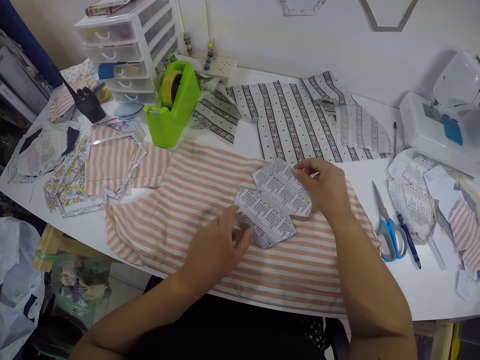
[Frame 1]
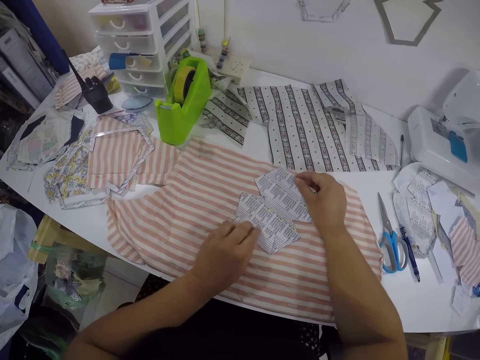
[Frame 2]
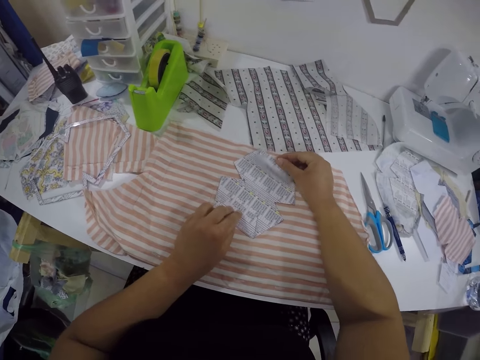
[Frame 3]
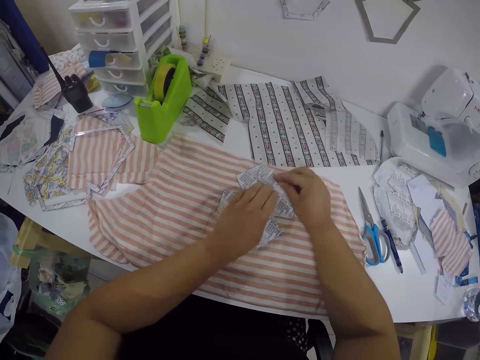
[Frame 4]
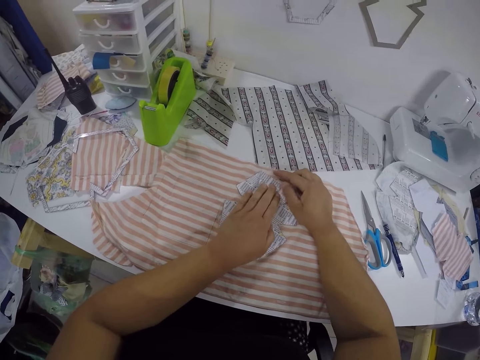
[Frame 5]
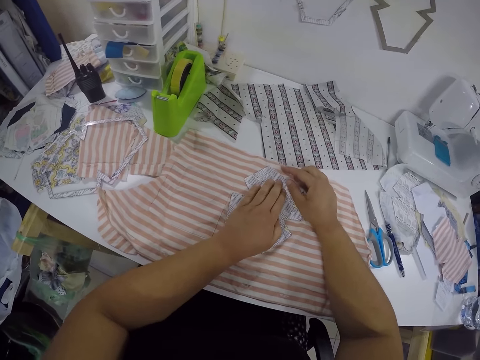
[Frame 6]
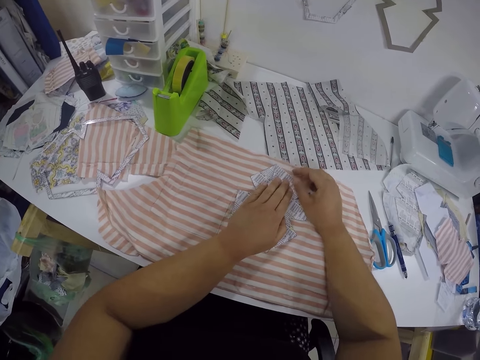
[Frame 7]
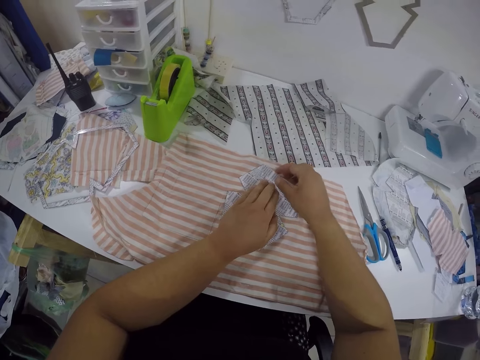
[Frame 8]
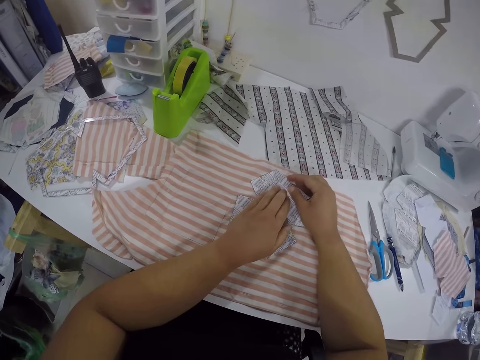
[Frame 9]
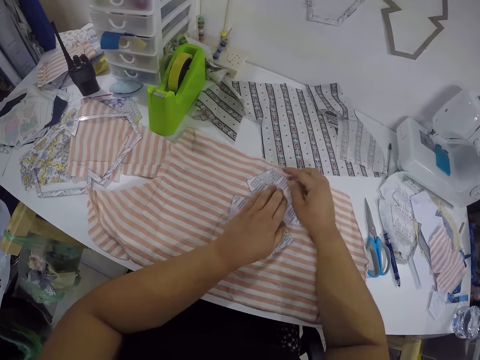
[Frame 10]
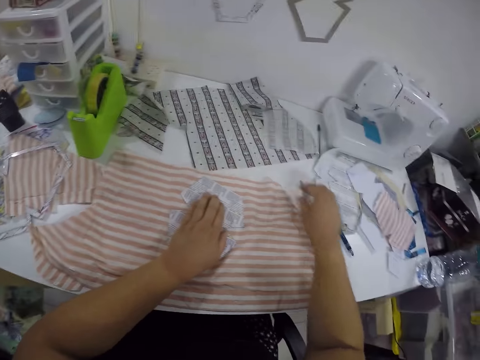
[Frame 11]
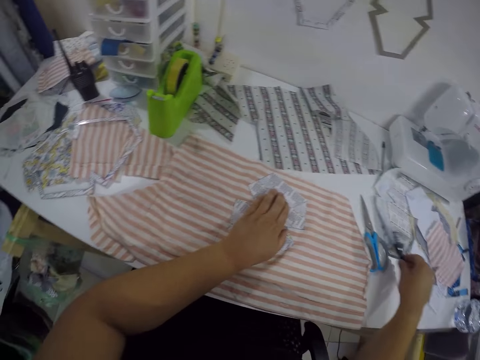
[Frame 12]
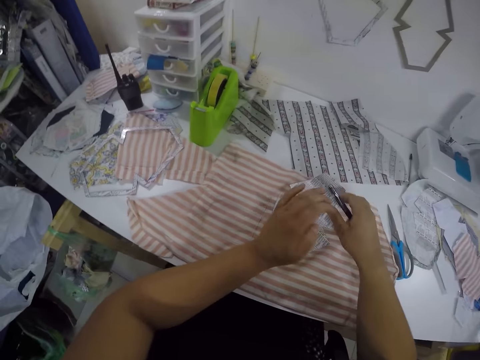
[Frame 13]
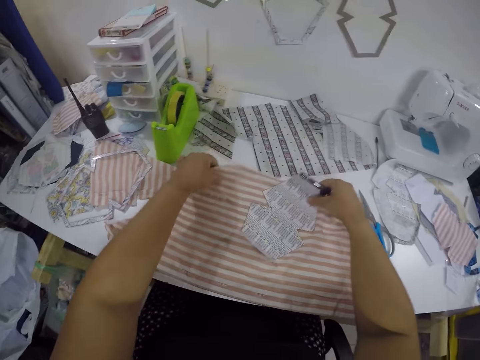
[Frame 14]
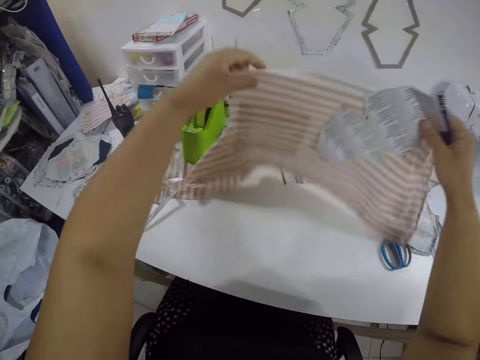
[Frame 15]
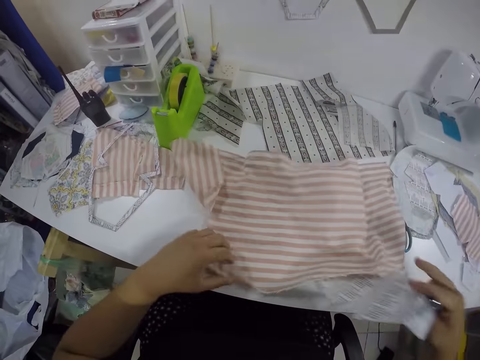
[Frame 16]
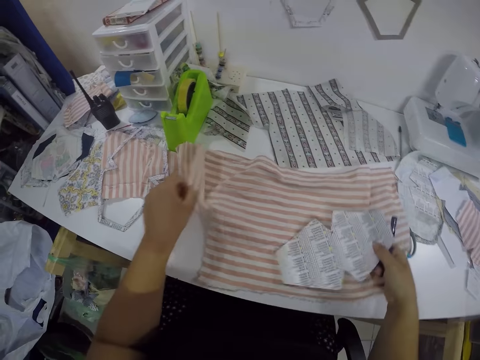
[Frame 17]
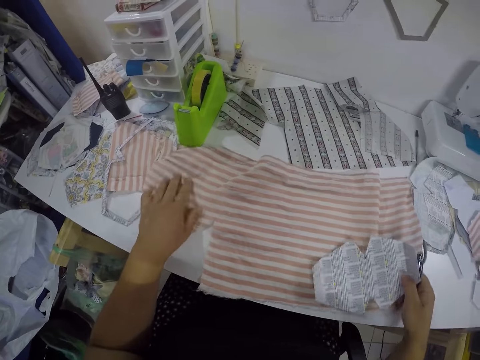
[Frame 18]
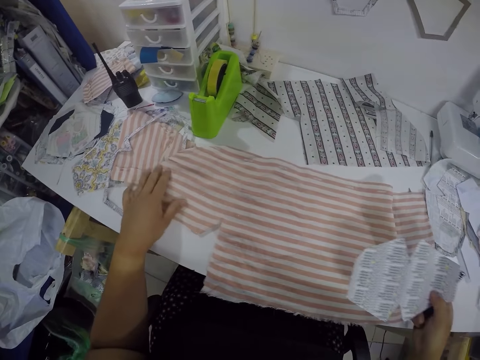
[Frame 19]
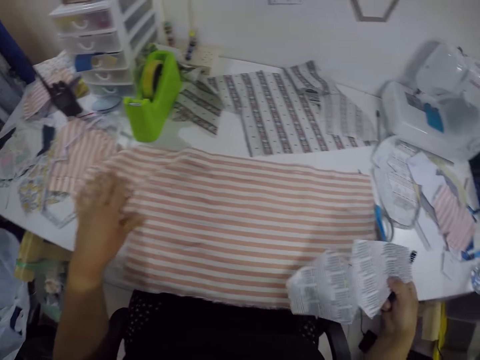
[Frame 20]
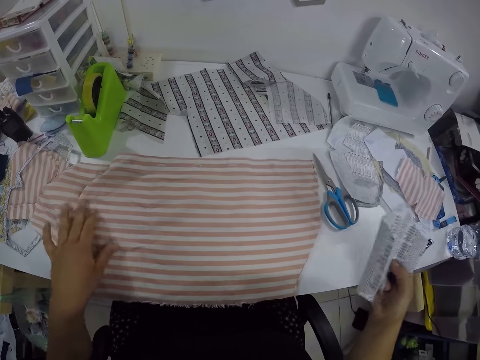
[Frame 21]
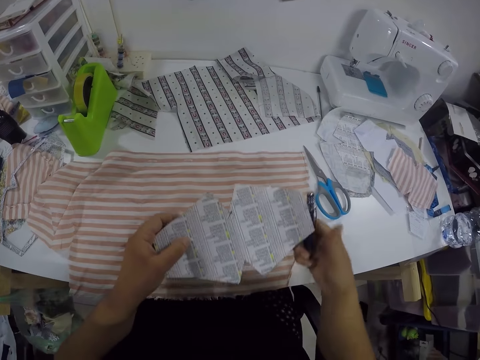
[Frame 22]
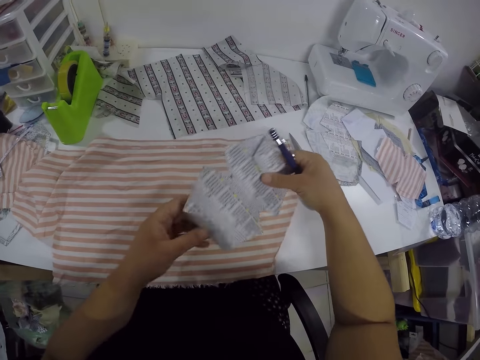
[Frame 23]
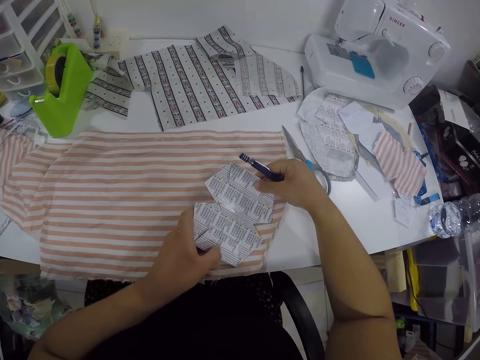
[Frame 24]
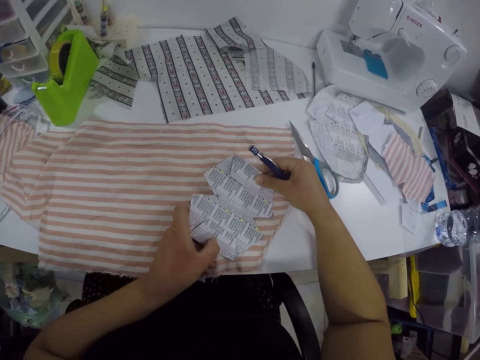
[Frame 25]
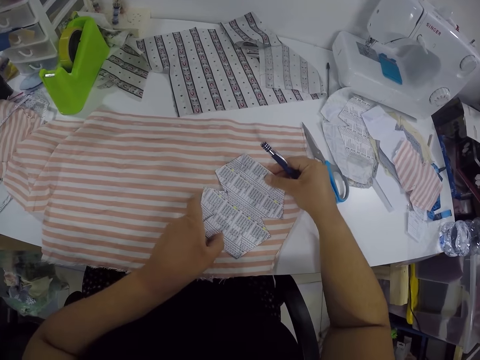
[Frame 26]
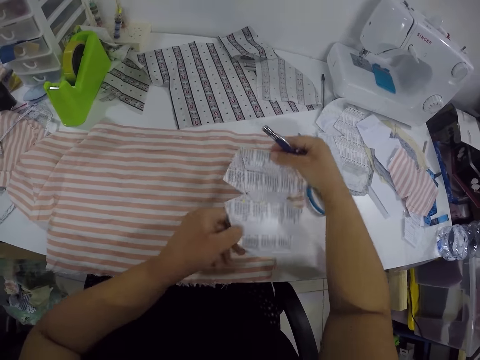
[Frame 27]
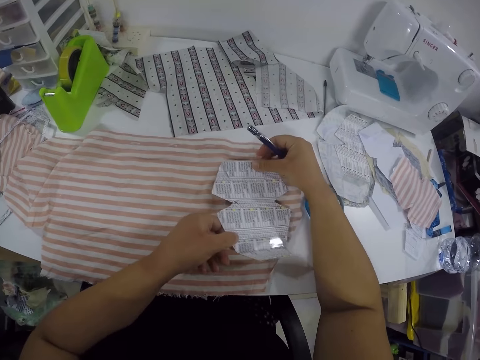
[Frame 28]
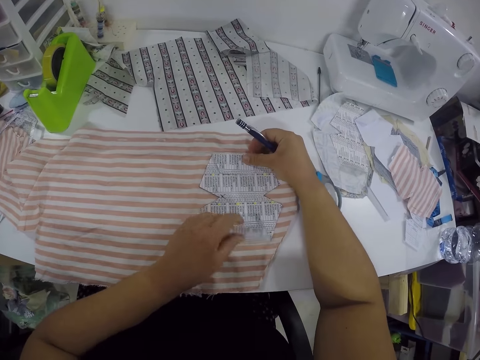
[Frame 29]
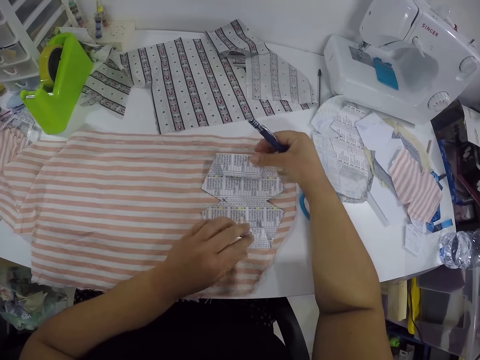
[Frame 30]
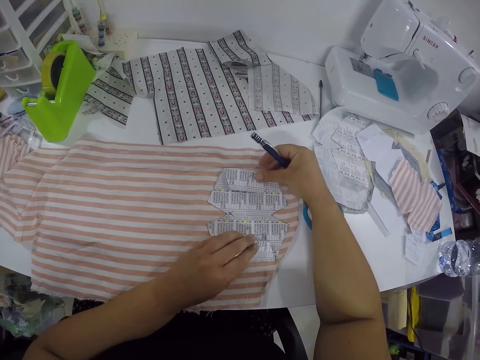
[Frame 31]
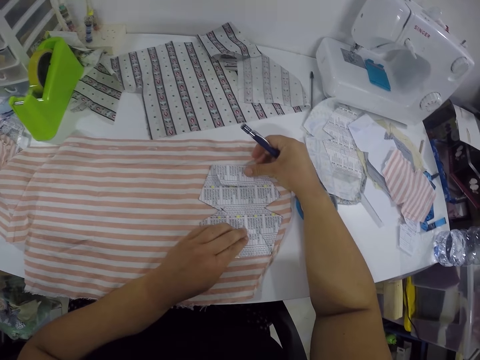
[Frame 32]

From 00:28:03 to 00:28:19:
The camera wearer holds the paper on the cloth. He adjusts the paper on the cloth. He picks up a pencil on the table with his right hand. He flips the fabric on the table with both hands. He positions the cloth on the table. He folds the edges of the shaper paper in his hands. He places the piece of paper in both hands on the fabric on the table. He folds the edge of the paper on the cloth.

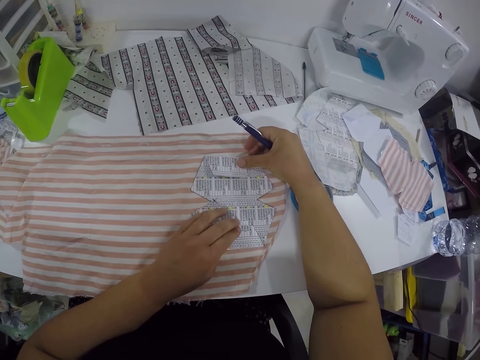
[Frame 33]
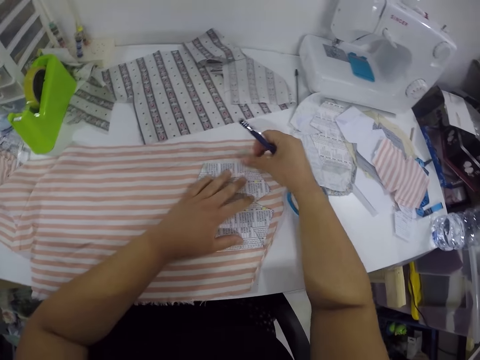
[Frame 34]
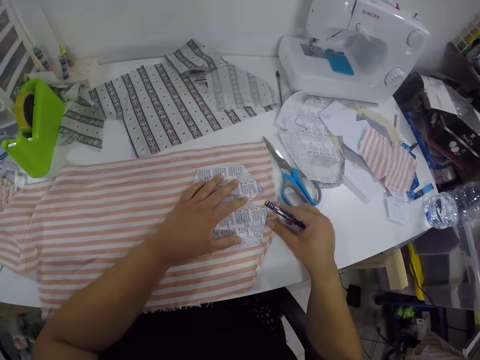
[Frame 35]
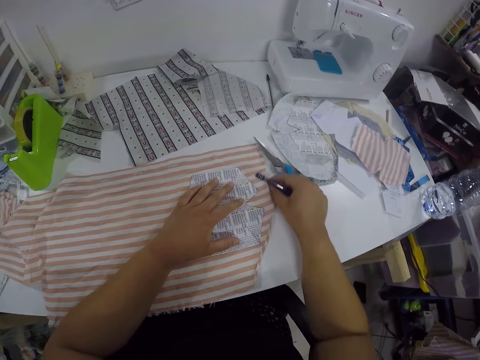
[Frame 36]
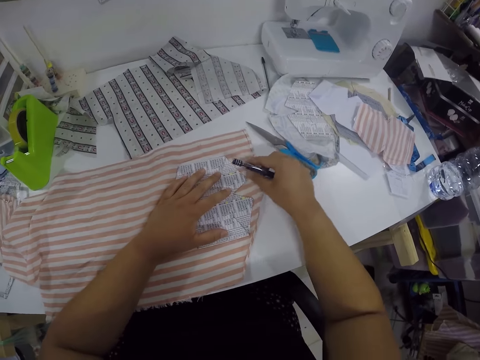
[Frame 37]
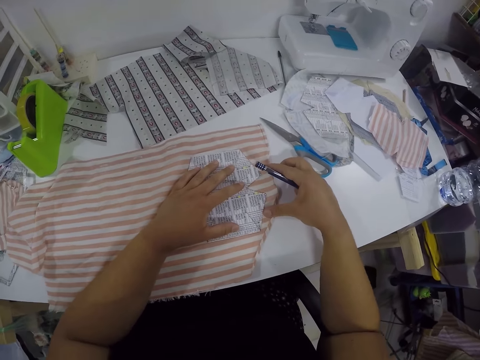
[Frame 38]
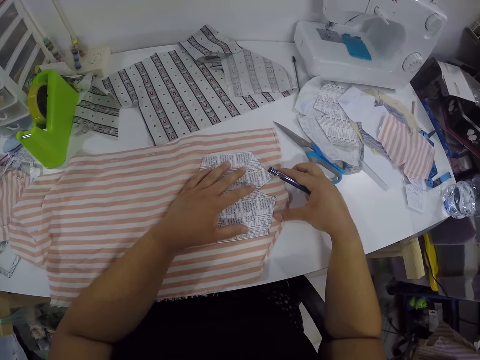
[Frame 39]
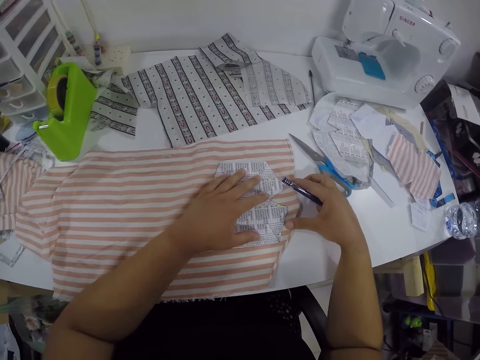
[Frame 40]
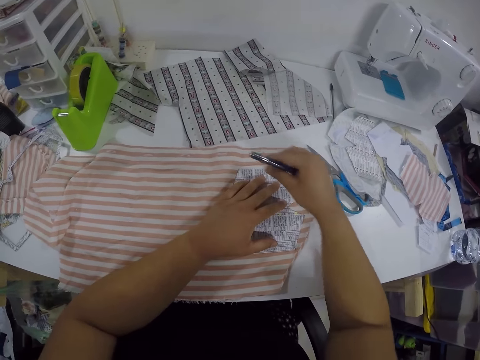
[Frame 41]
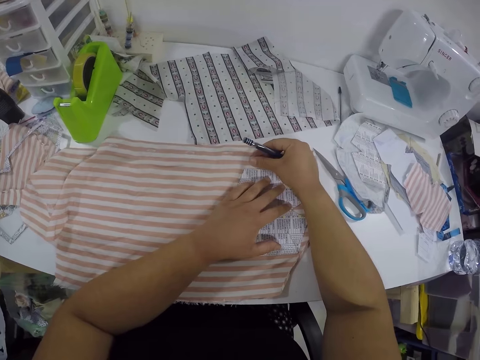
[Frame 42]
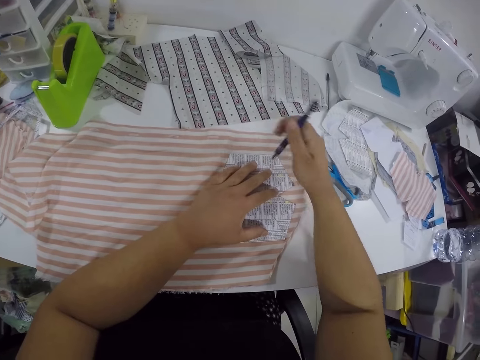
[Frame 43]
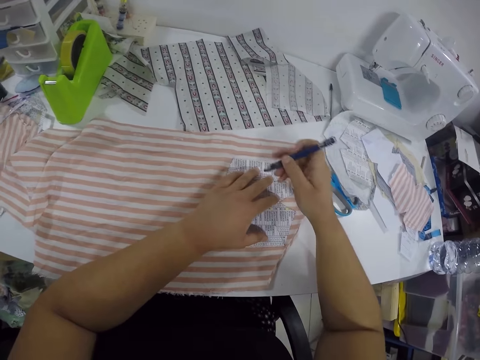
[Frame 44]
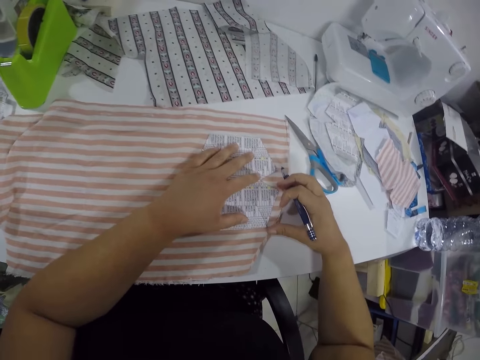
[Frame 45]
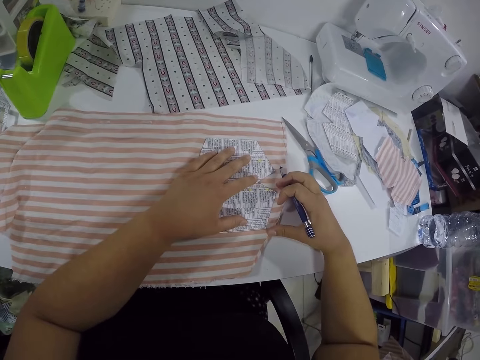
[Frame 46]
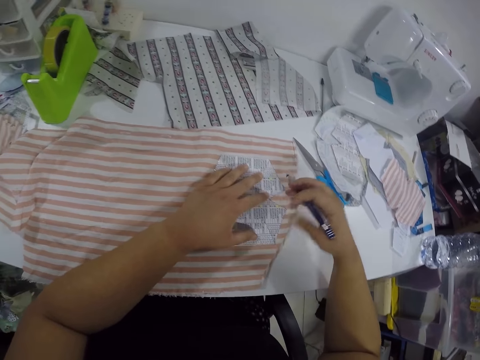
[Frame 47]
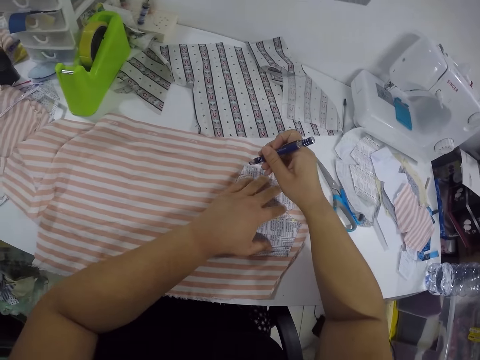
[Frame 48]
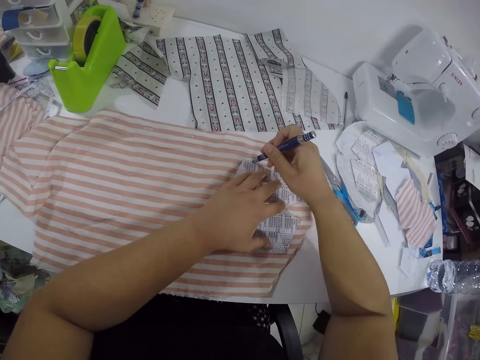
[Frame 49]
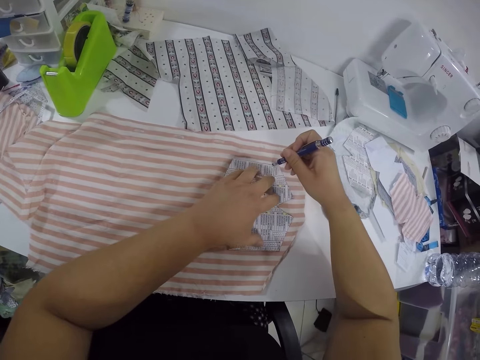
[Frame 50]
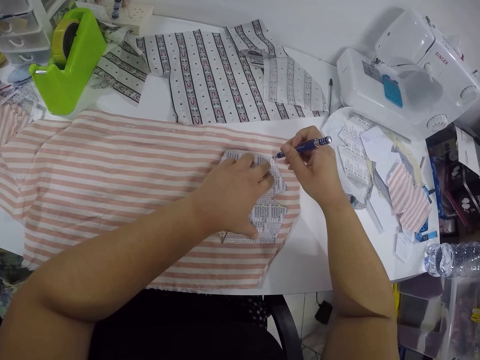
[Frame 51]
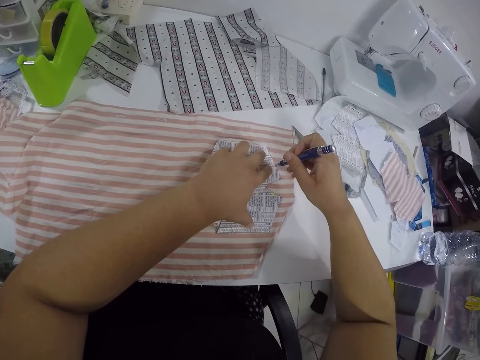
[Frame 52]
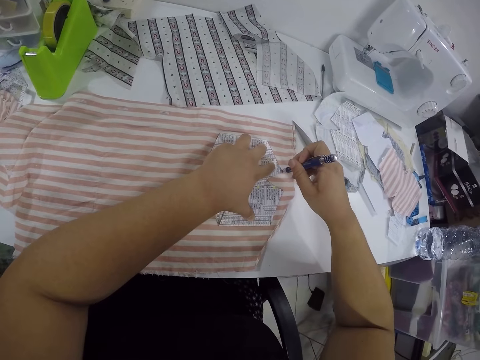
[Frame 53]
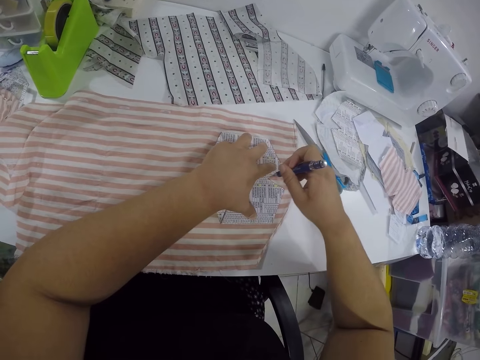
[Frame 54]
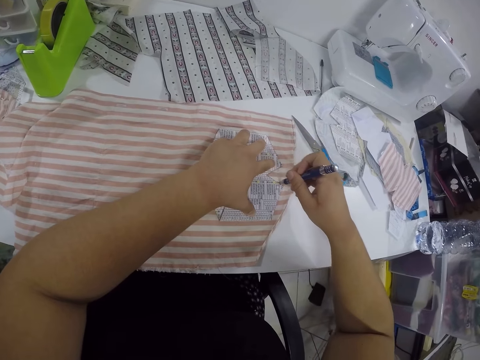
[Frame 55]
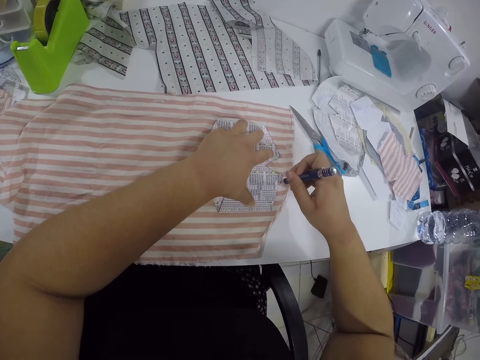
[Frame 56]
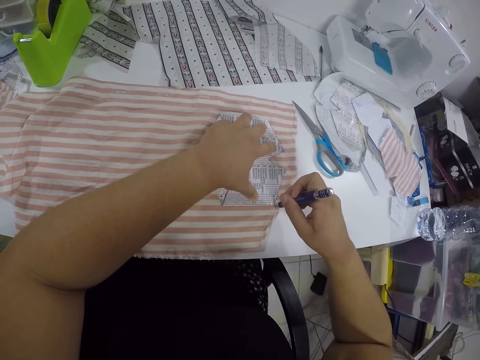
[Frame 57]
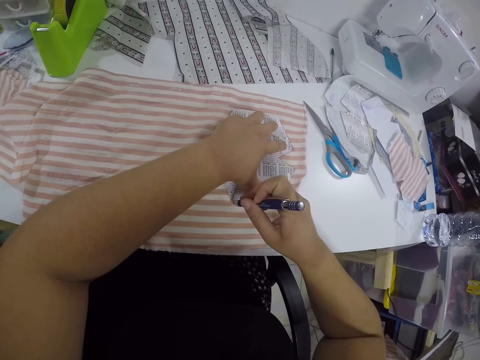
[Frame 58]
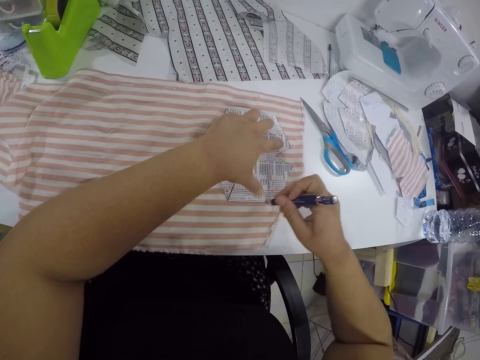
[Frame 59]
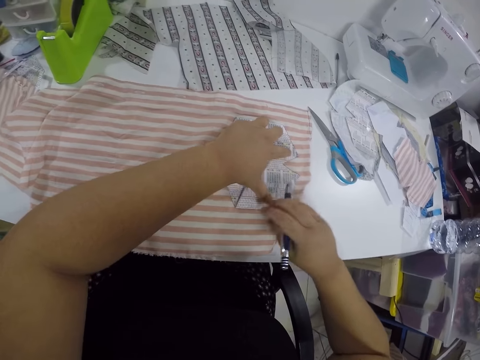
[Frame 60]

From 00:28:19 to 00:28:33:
The camera wearer positions the paper on the cloth. He pushes the scissors on the table. He adjusts the paper on the cloth. He draws round the piece of paper on the cloth with the pencil in his right hand.
